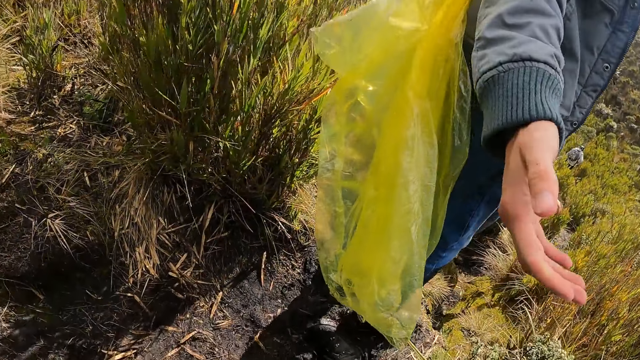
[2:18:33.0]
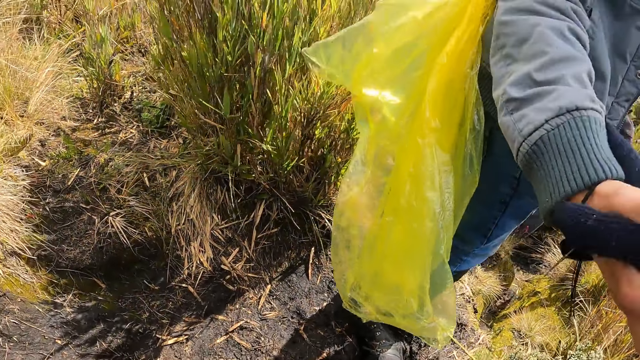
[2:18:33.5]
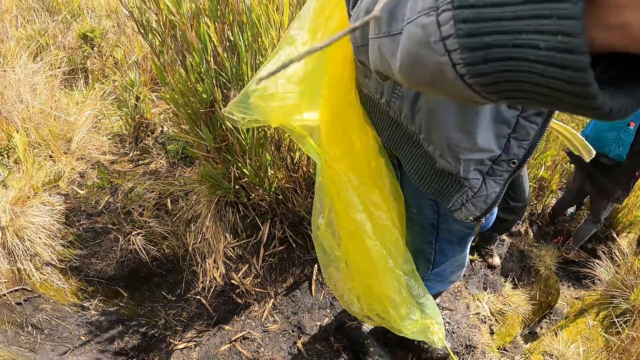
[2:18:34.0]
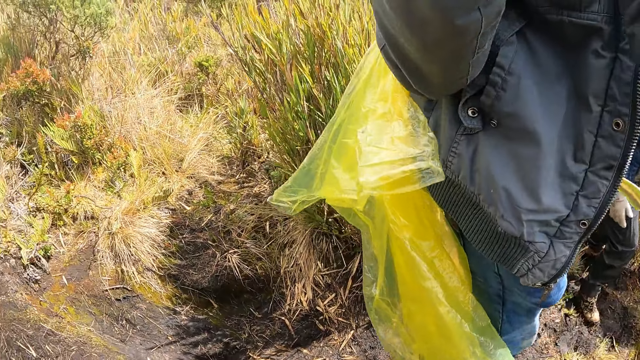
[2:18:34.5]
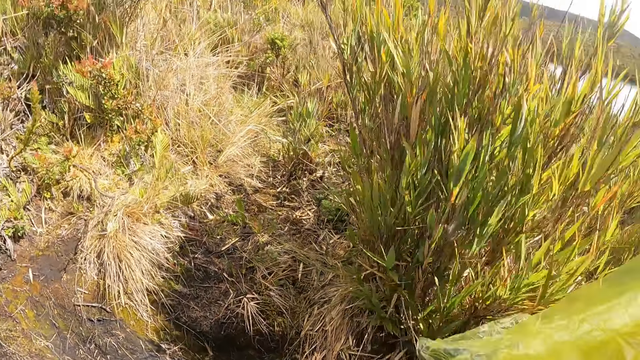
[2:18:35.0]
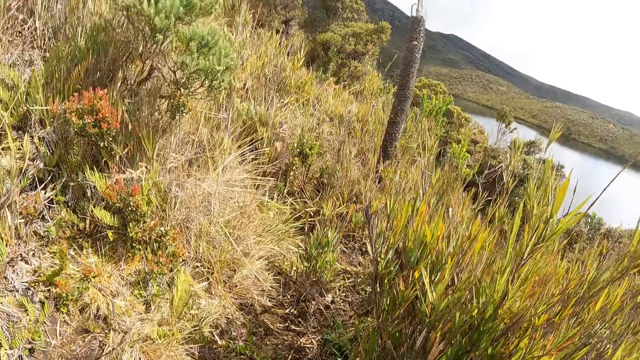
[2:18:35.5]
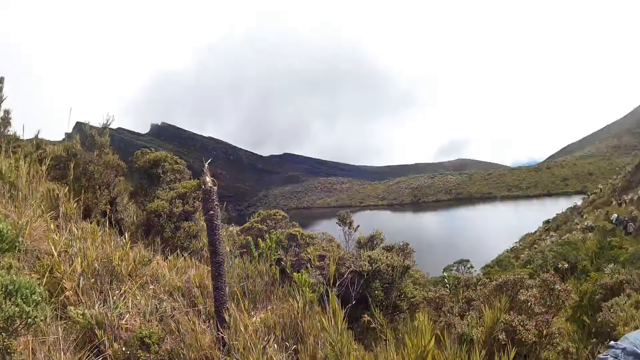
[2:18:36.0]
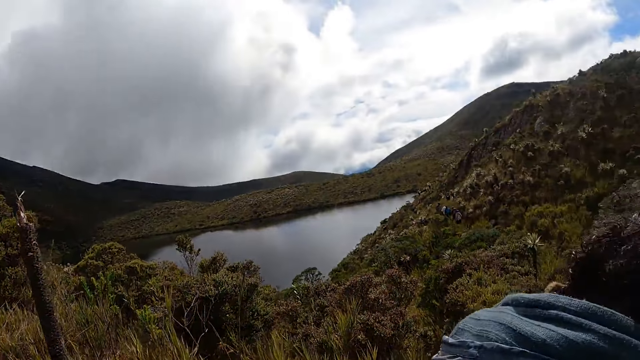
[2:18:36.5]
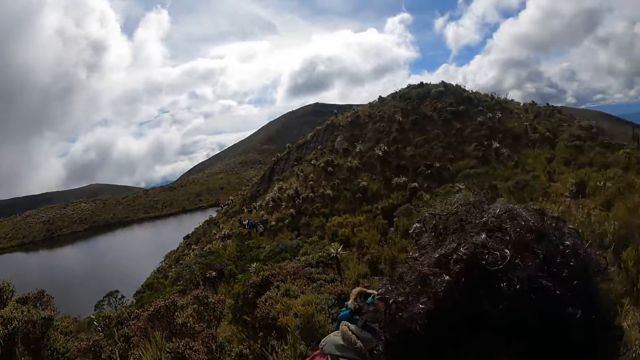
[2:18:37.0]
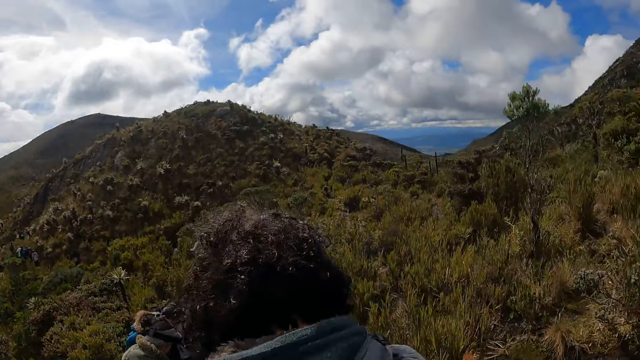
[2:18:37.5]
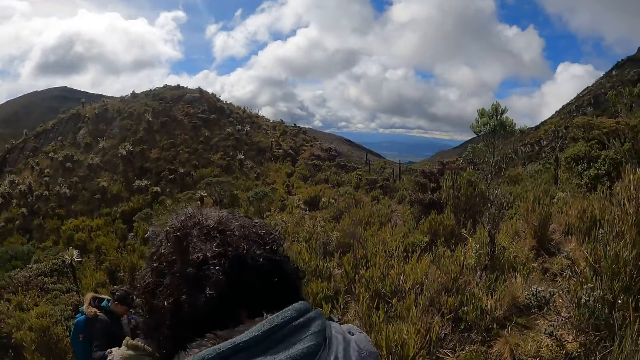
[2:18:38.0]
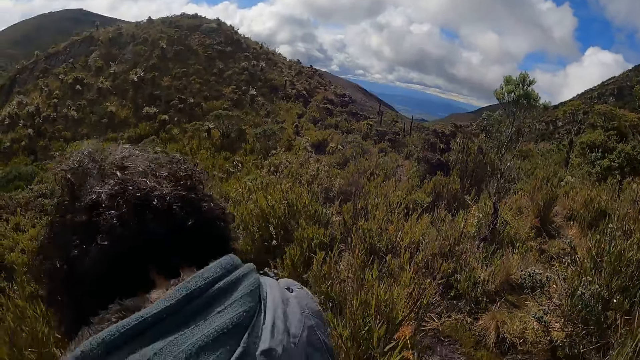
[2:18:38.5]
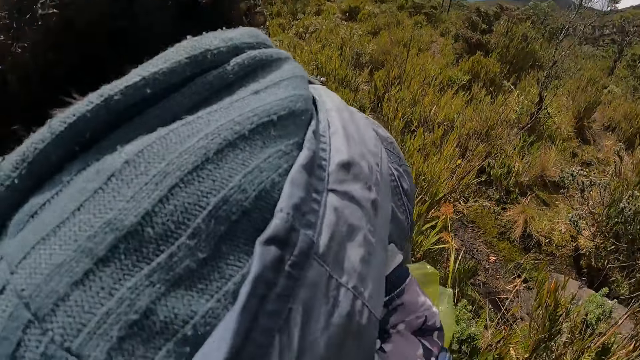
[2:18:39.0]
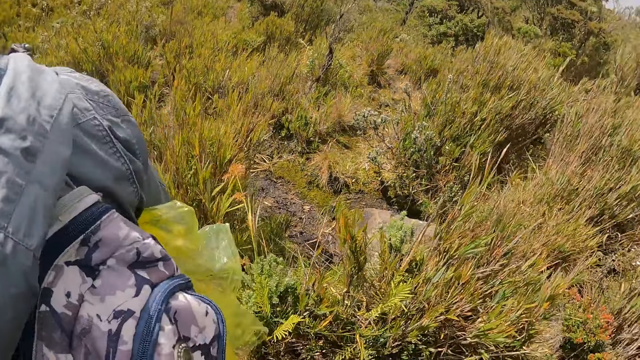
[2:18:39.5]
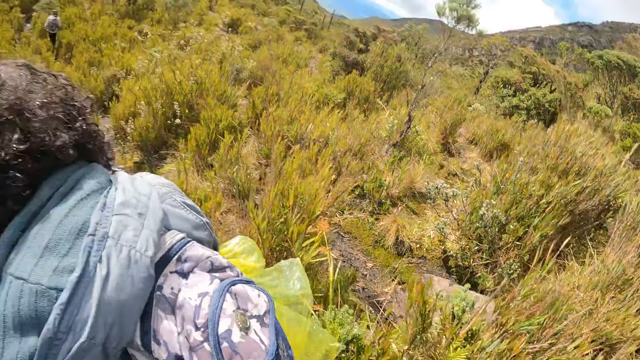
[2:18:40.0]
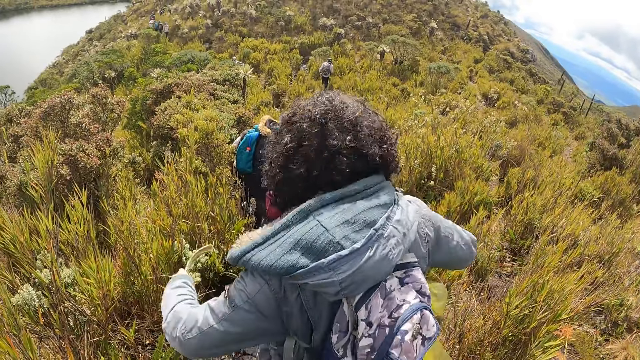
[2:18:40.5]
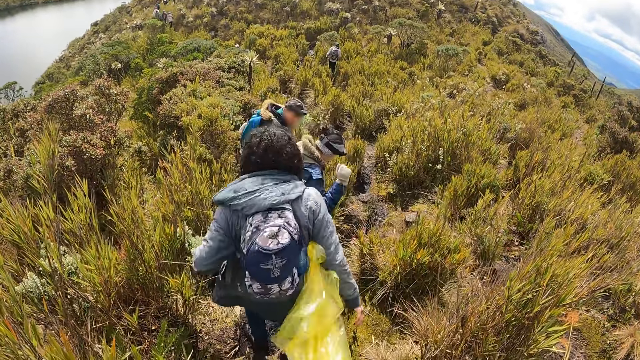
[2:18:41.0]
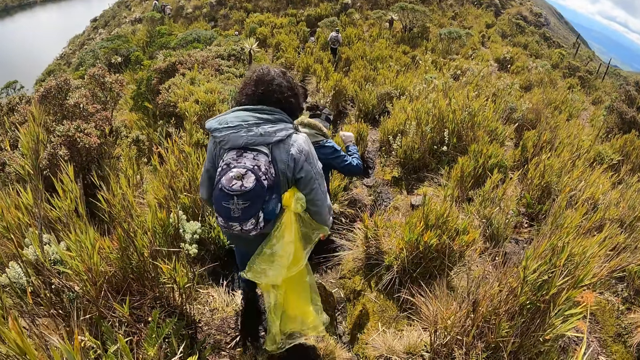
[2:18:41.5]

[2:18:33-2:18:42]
The camera wearer shakes hands with a man. They interact with the man. They look around the hill.

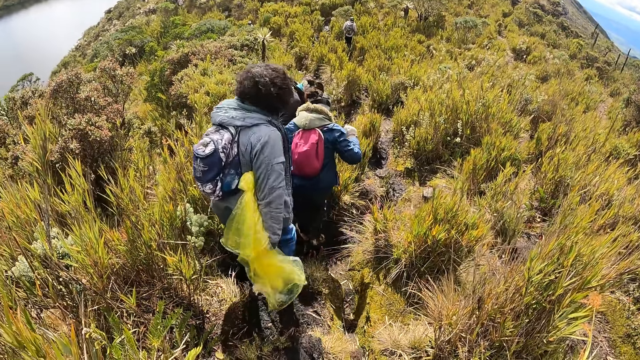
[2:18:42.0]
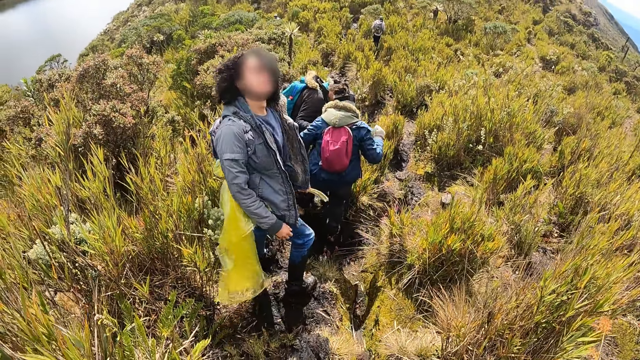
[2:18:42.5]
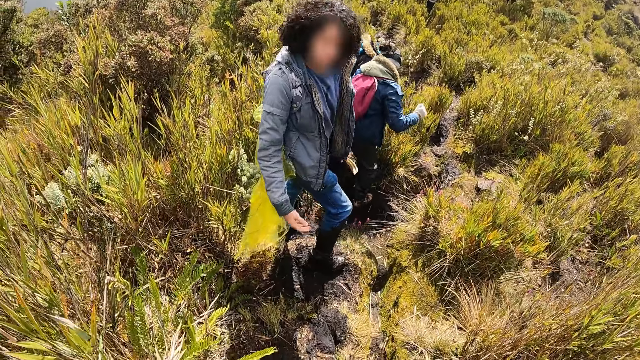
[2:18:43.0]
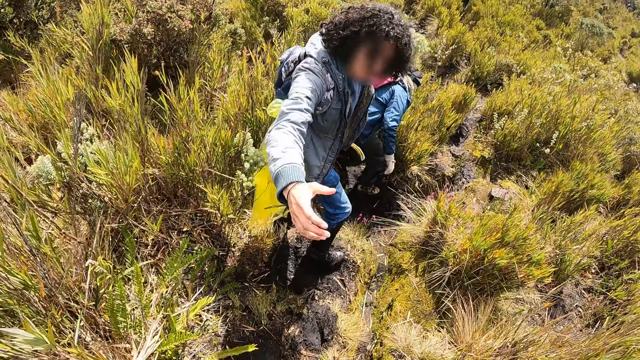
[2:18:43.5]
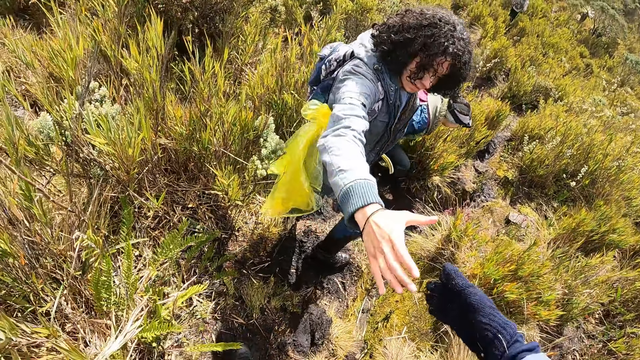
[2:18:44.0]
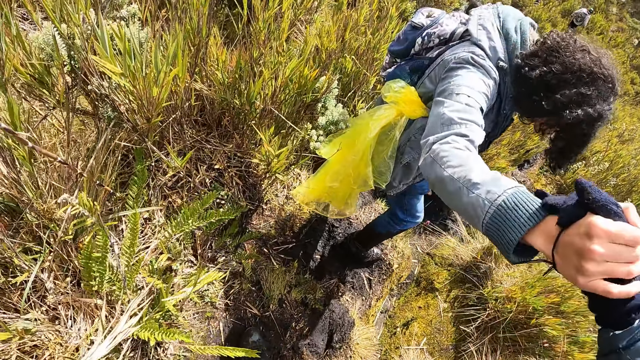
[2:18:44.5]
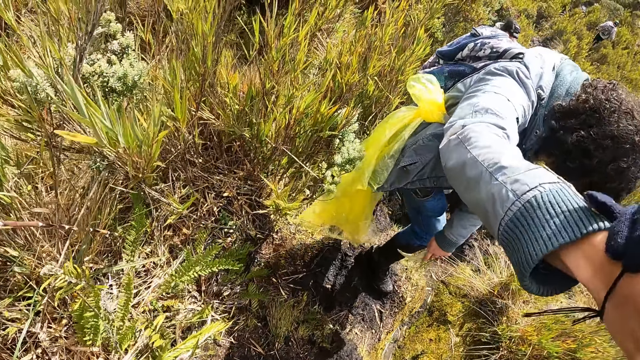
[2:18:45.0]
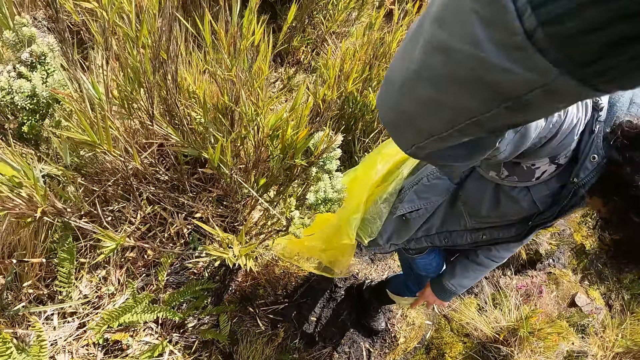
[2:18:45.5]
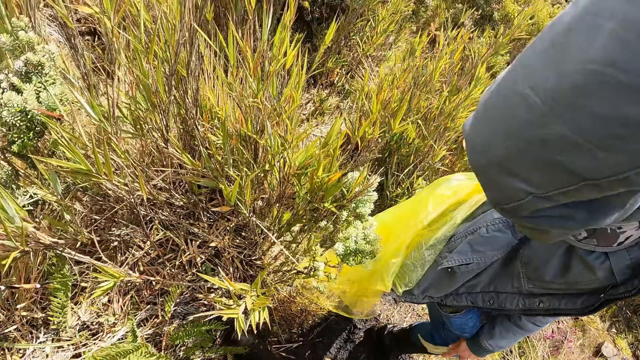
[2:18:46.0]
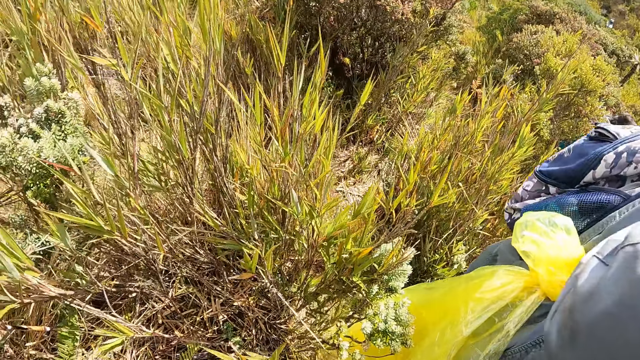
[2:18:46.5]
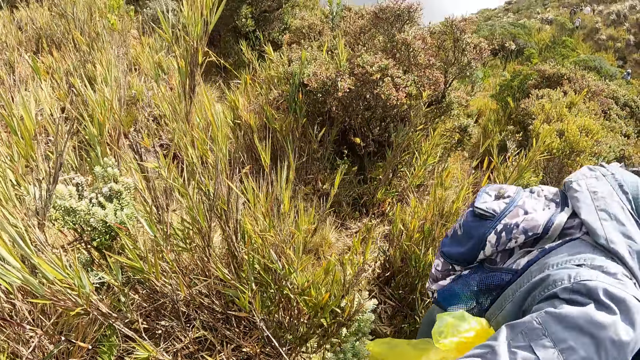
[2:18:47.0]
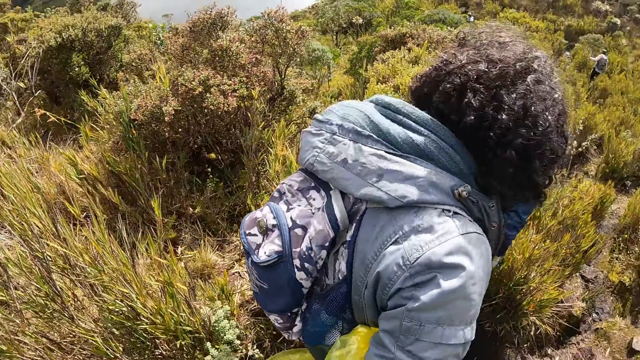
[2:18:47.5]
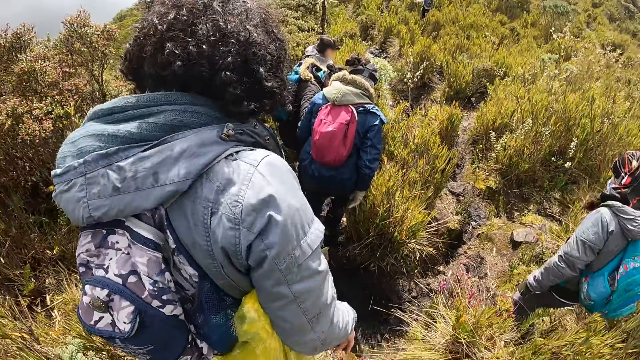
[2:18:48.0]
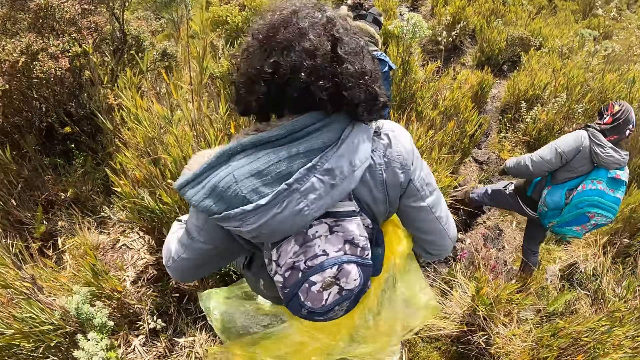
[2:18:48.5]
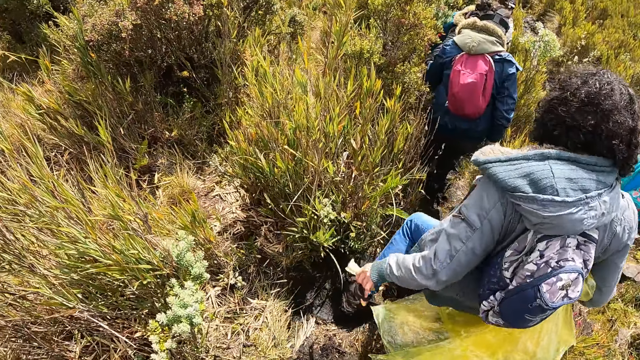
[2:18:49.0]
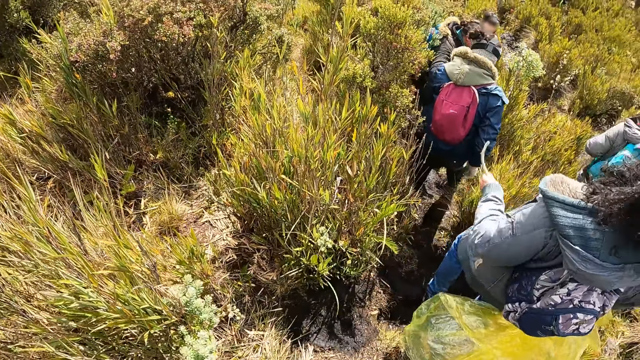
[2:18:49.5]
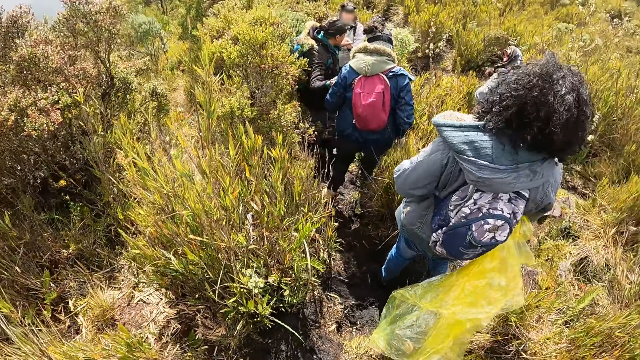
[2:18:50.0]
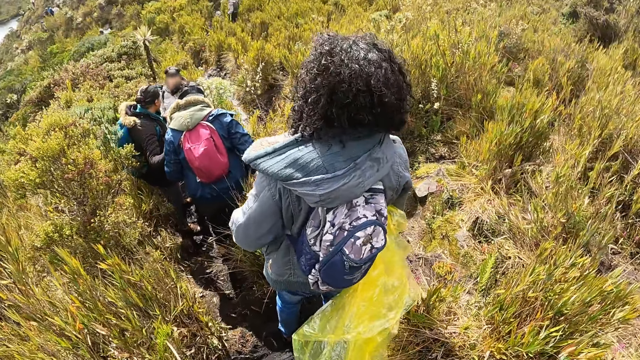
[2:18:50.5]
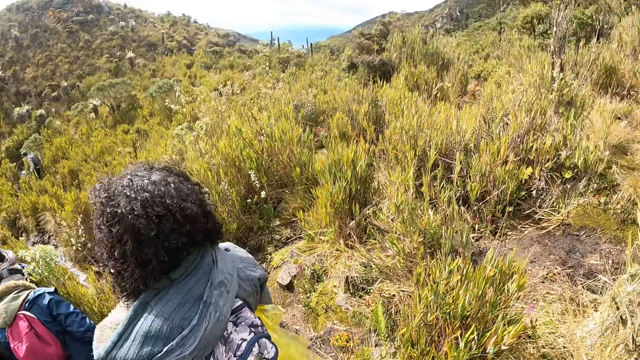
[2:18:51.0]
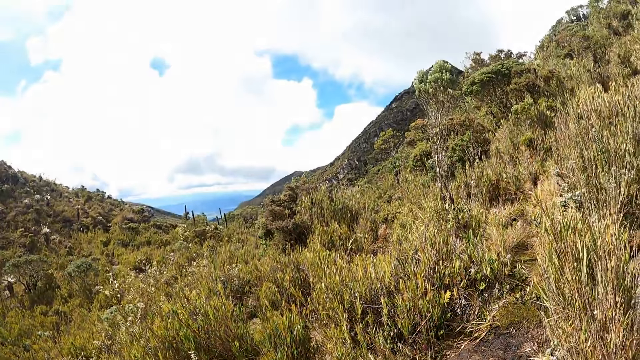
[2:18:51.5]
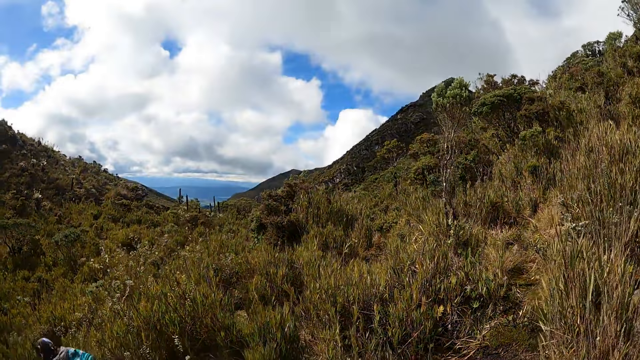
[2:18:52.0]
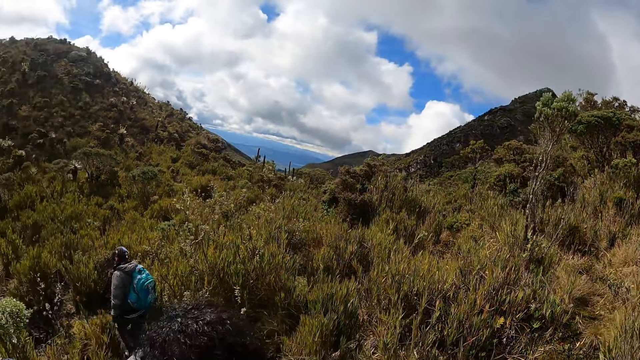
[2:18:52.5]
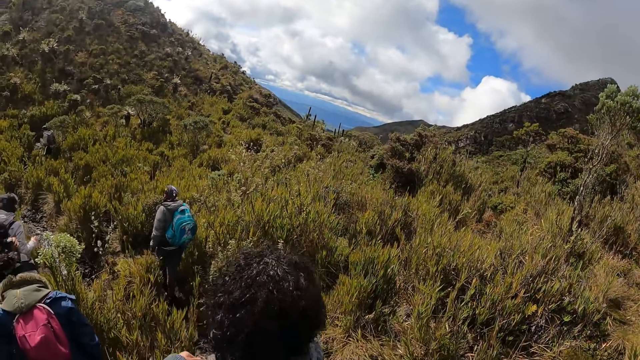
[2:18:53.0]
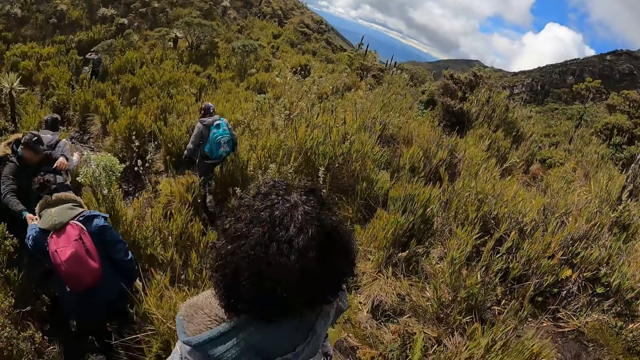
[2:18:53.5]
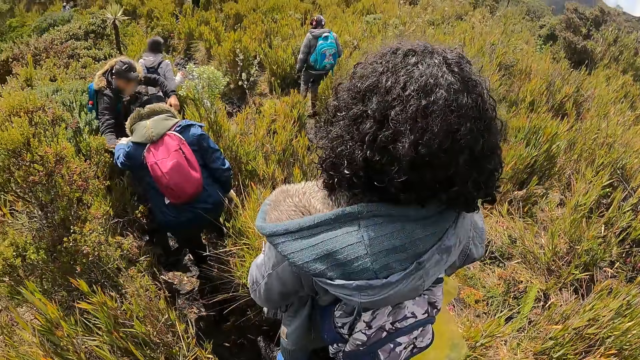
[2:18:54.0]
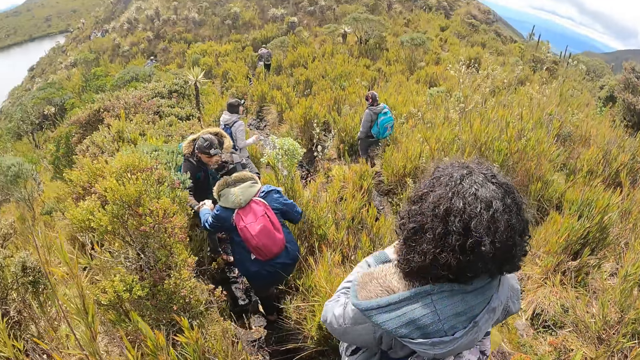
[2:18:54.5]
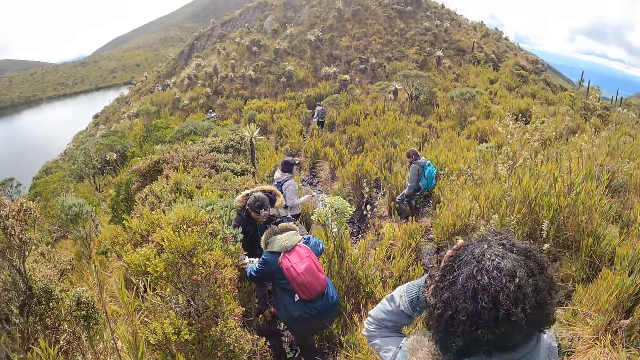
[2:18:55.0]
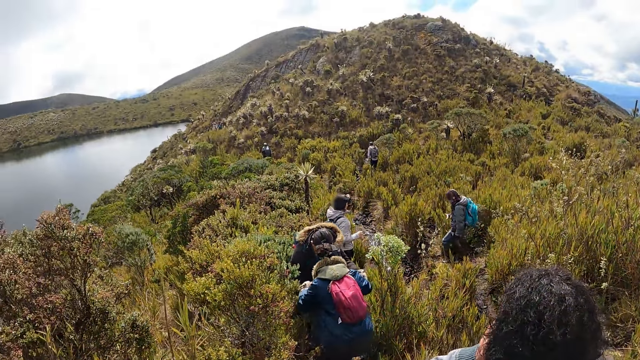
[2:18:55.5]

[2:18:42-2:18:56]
A person holds the camera wearer's hand. The camera wearer holds the person's hand. They walk up the hill. They walk down the hill. They look around the hill.
